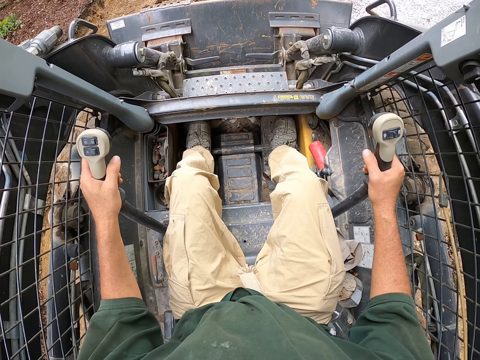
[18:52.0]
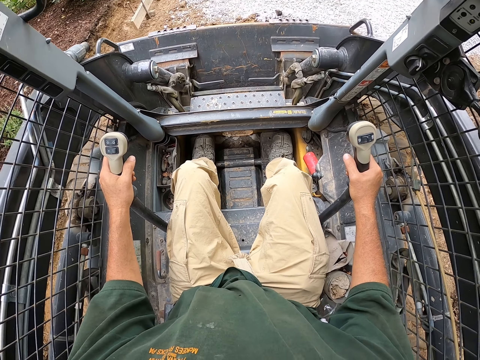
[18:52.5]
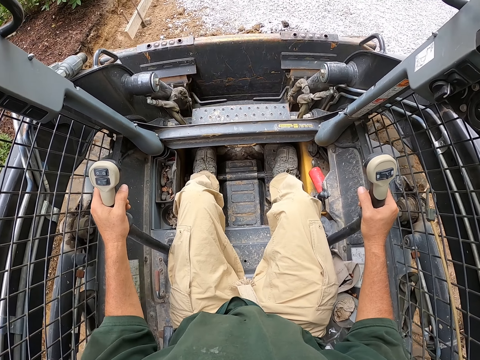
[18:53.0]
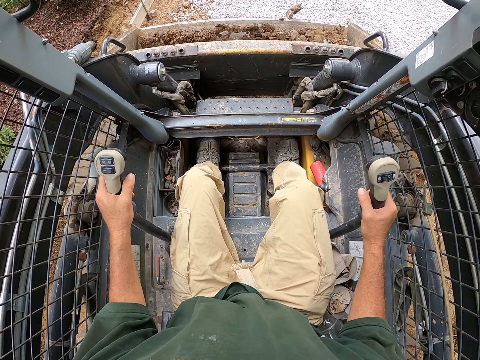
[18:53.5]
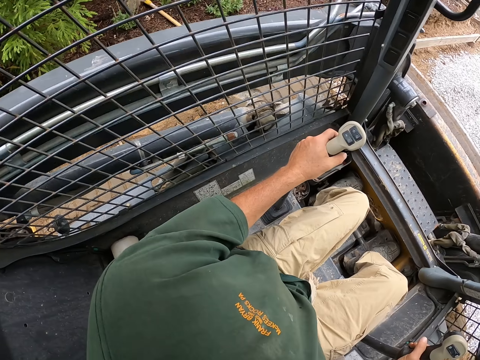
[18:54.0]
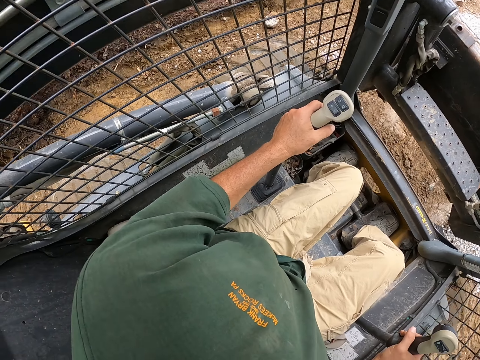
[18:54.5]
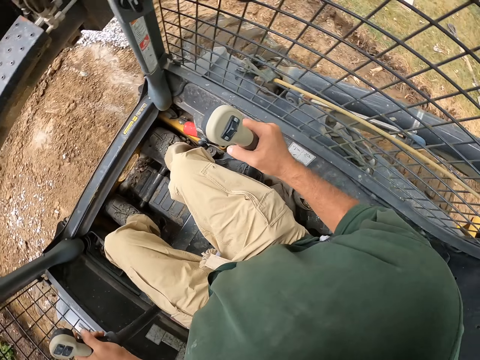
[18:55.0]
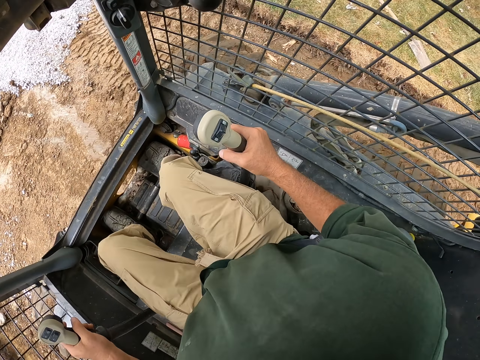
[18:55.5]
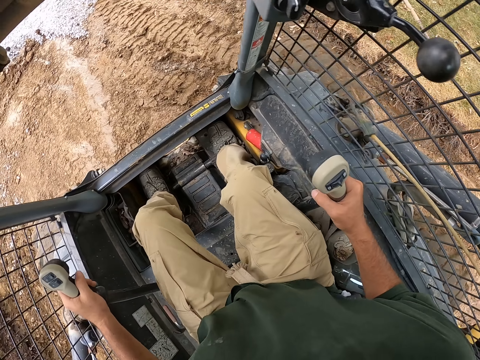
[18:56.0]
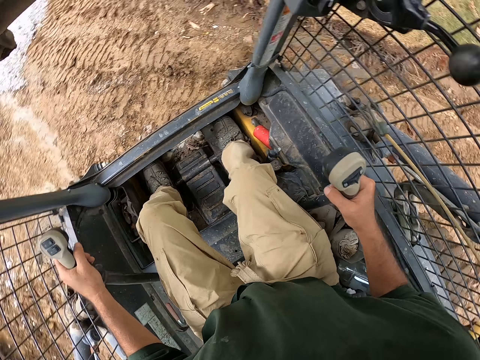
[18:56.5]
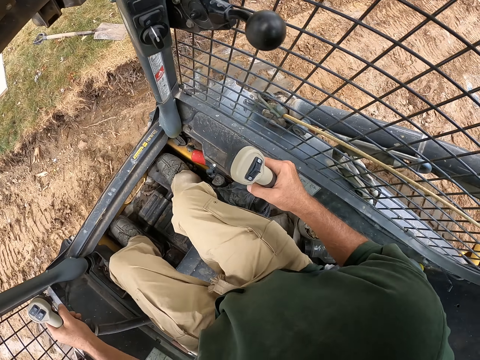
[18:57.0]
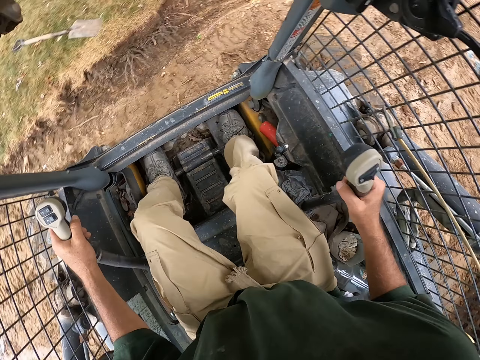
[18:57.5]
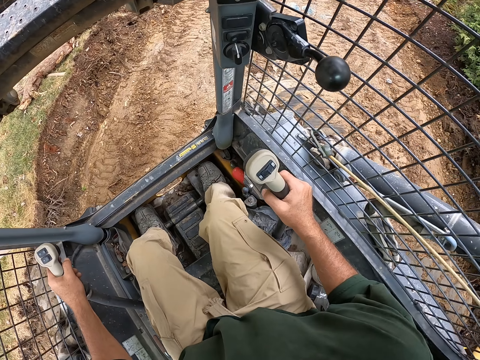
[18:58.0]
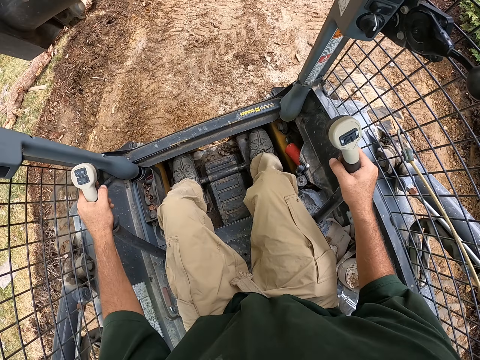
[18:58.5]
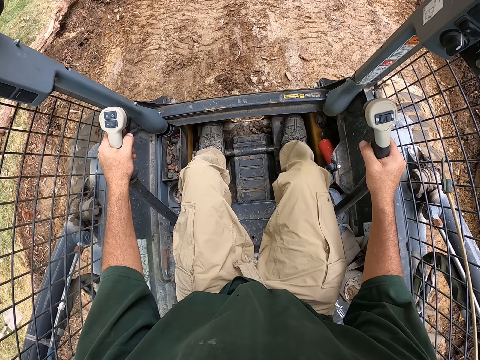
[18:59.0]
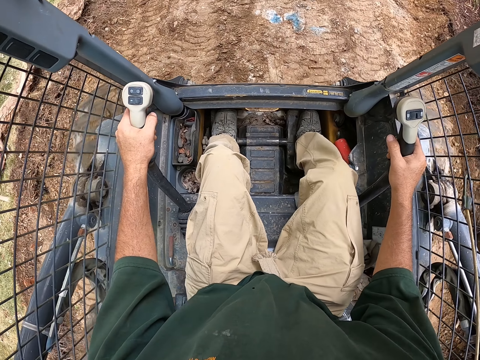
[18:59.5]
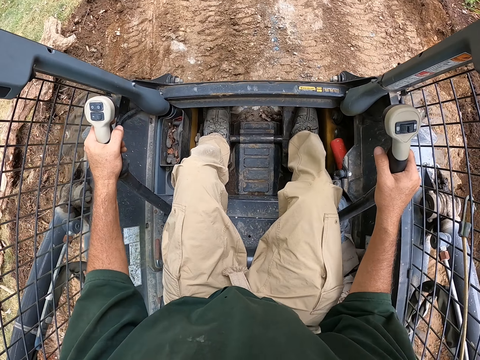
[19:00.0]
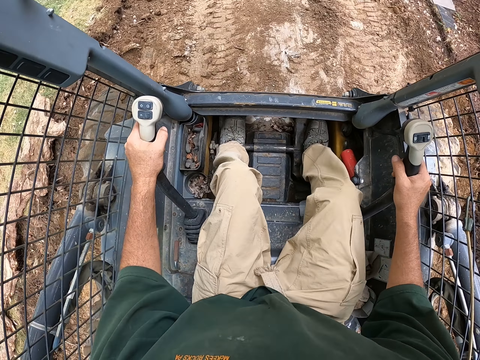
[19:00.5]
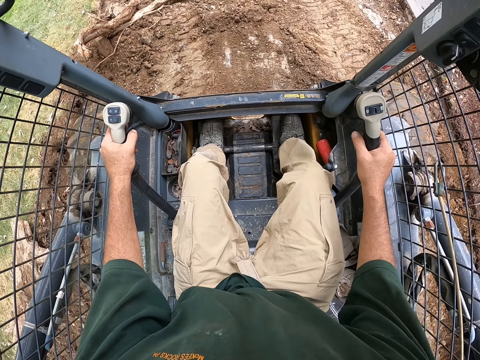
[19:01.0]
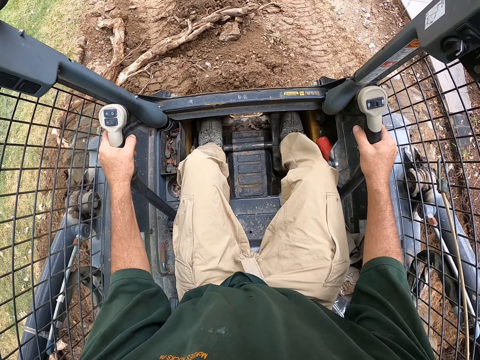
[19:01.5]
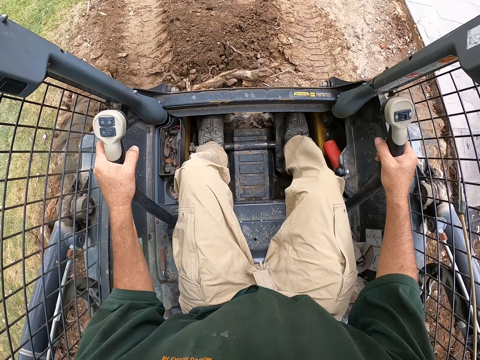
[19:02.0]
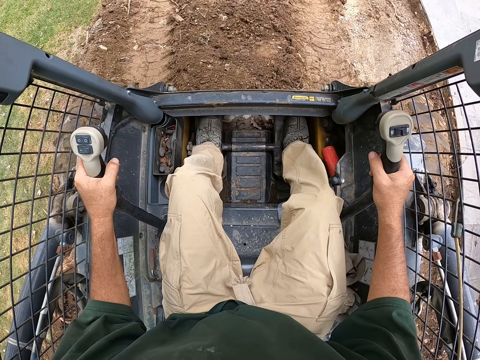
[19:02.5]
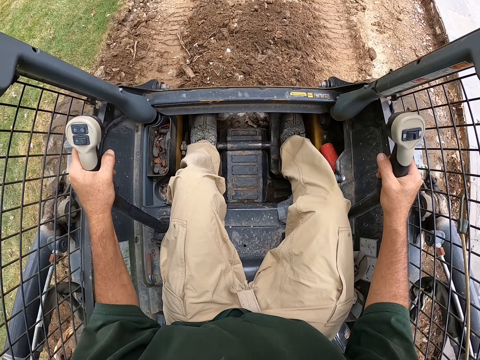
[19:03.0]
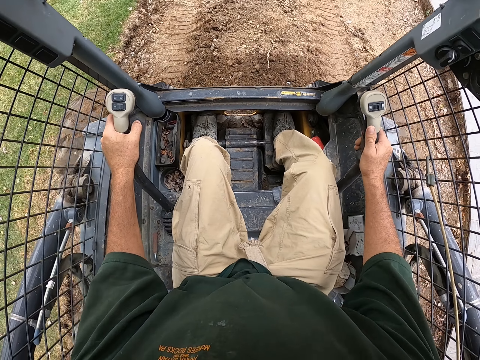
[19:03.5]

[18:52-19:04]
The camera wearer lifts the loader. They reverse the backhoe. They drive the backhoe.

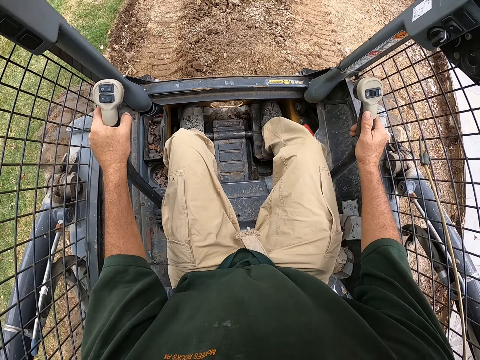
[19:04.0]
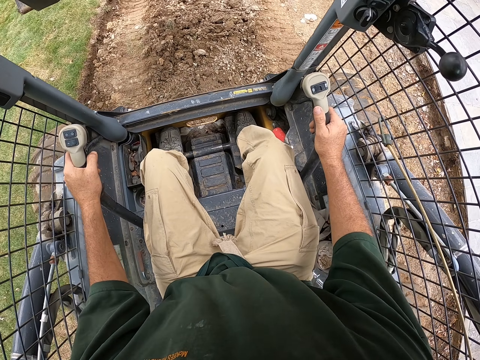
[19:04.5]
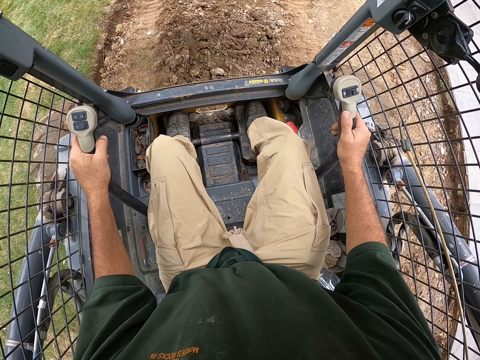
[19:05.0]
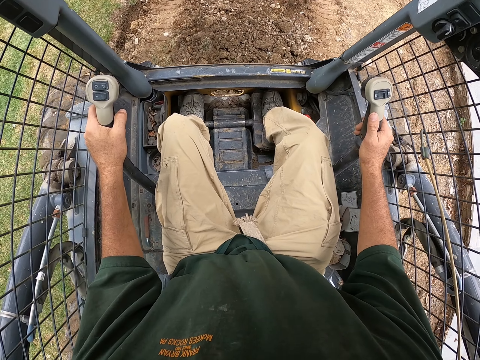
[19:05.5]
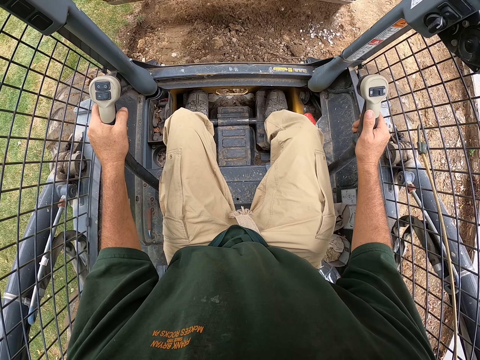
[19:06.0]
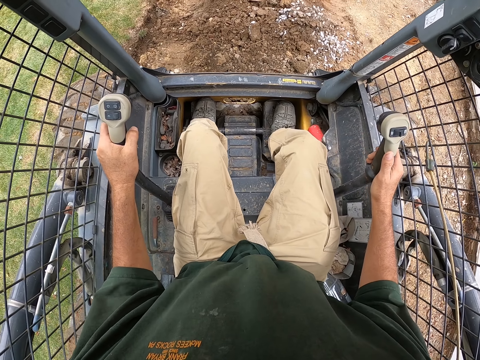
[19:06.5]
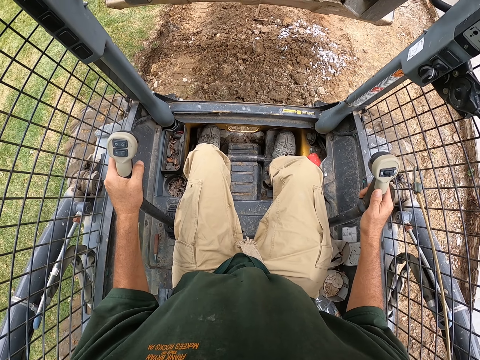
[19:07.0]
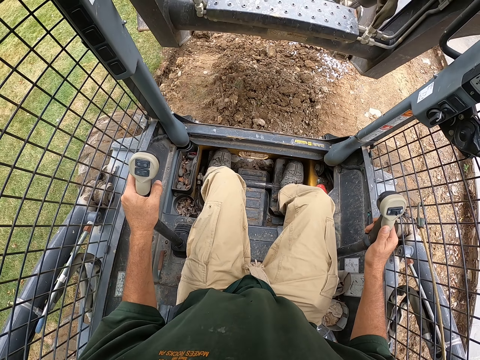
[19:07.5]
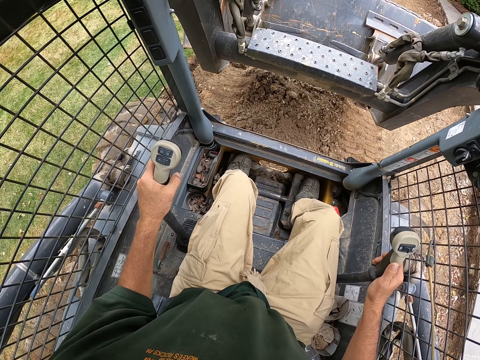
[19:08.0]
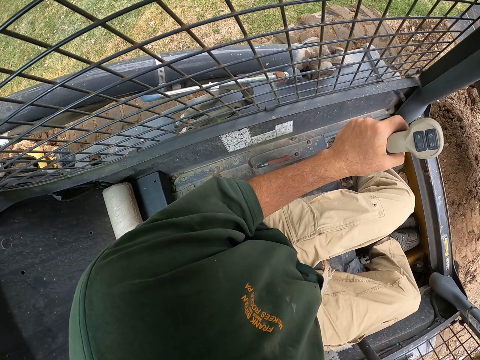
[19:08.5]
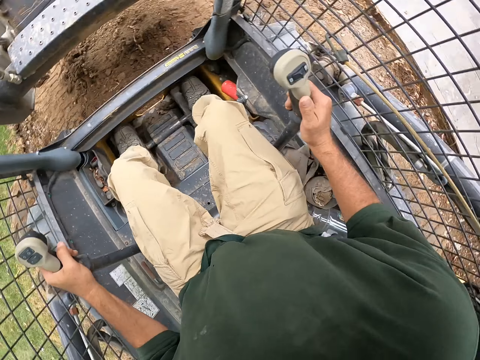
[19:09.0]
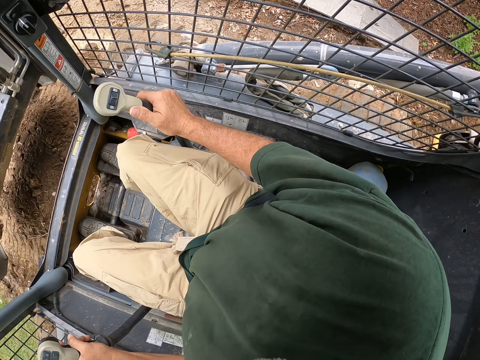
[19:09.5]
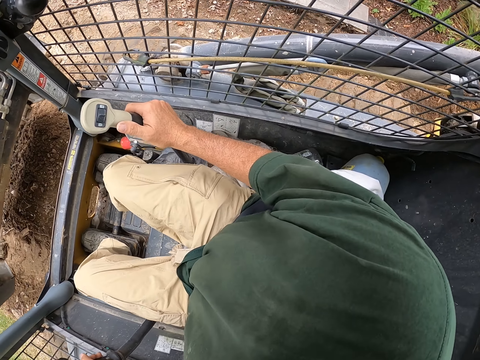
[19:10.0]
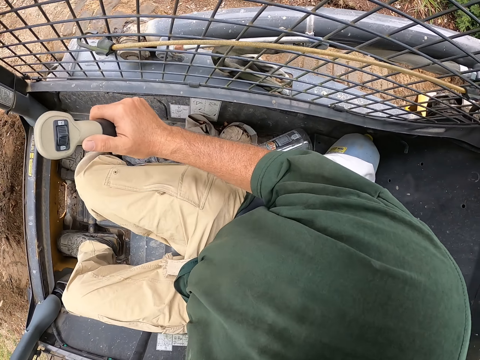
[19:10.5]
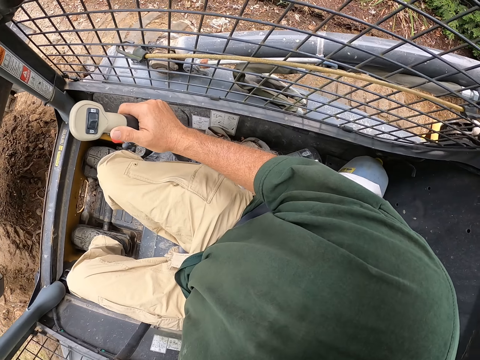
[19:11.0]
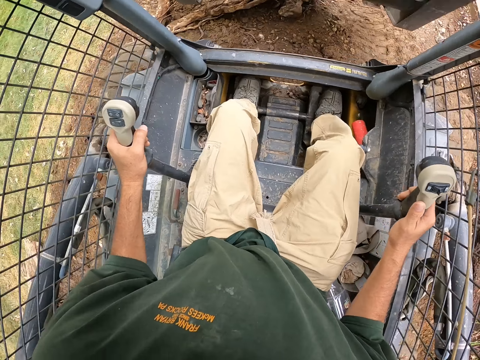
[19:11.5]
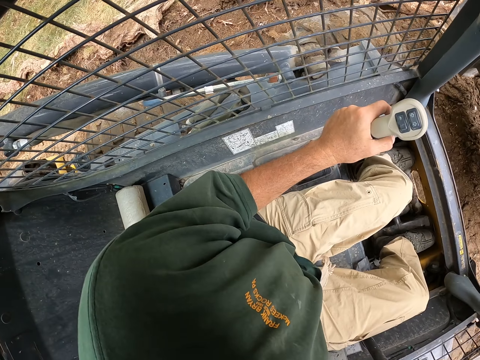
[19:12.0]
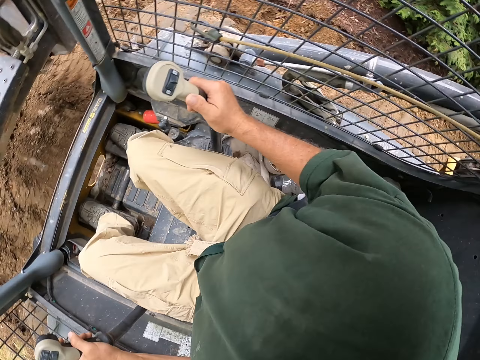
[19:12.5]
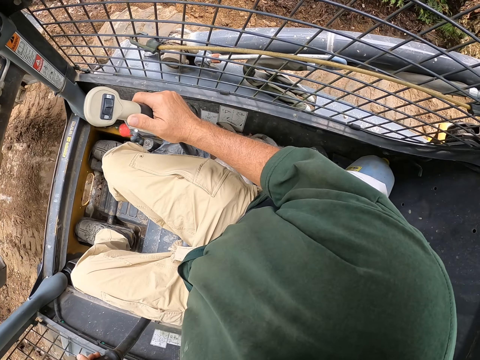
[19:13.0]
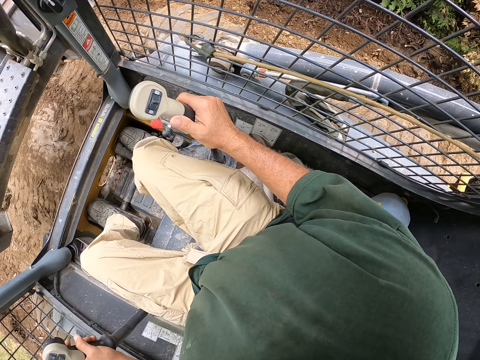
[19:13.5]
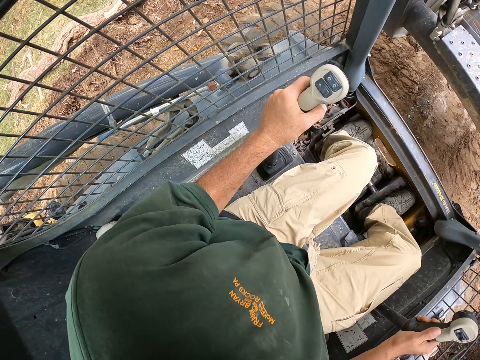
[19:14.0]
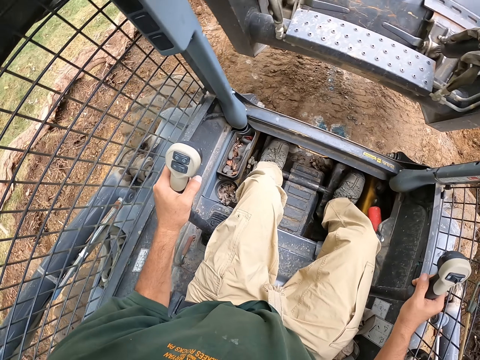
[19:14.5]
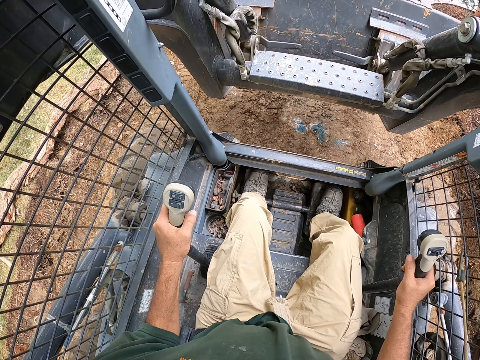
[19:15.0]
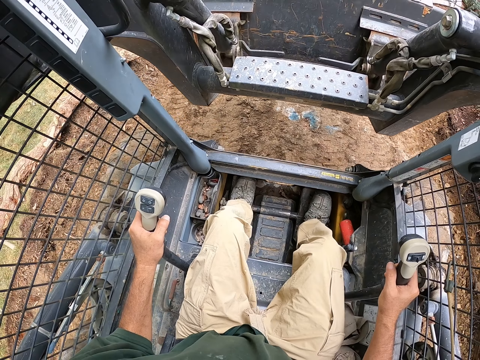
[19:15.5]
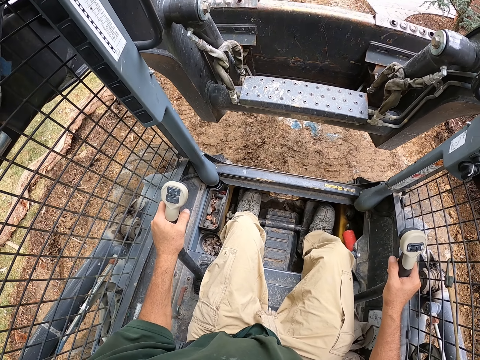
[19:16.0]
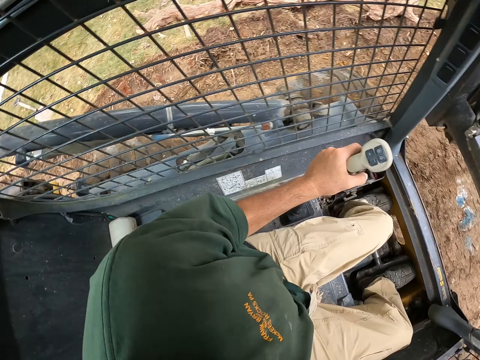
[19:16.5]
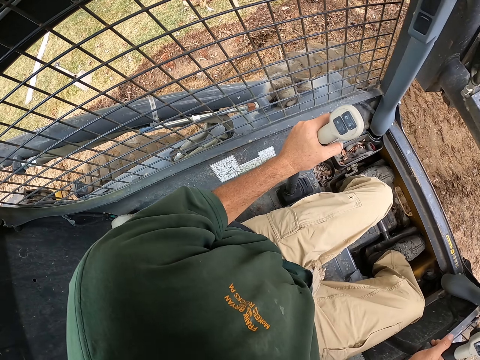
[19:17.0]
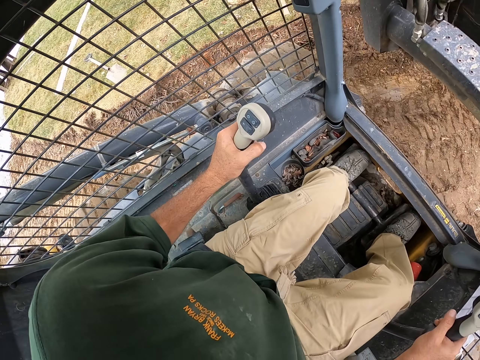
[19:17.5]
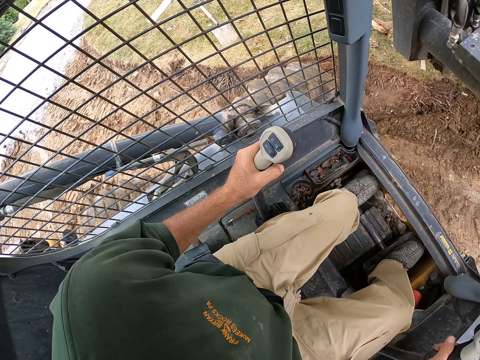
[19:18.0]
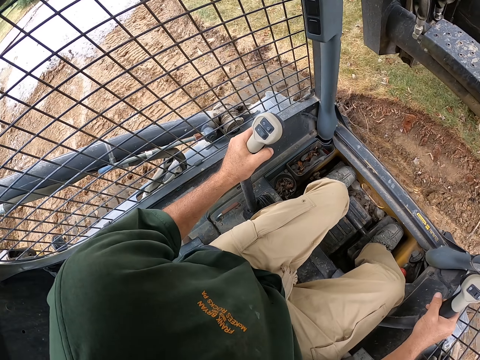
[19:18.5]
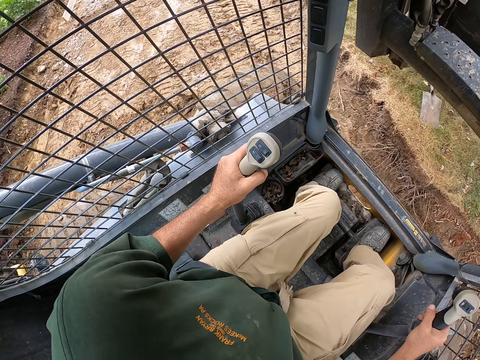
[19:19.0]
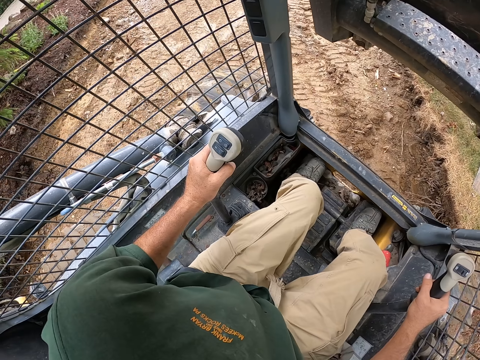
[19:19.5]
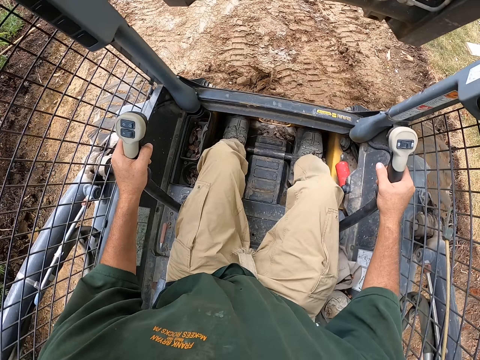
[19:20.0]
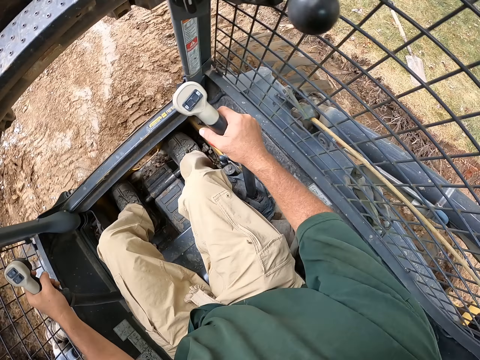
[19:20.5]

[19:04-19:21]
The camera wearer pours soil. They reverse the backhoe.
